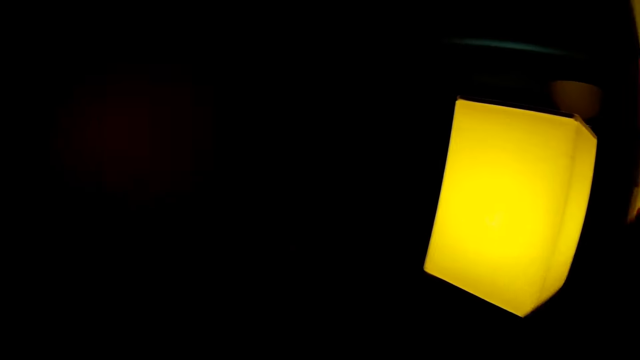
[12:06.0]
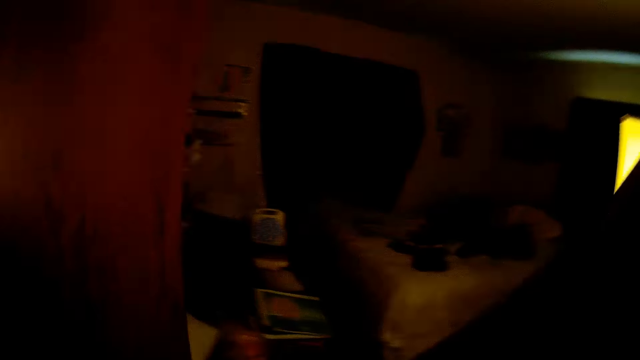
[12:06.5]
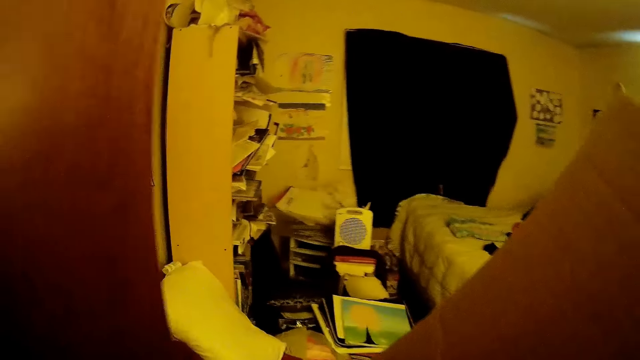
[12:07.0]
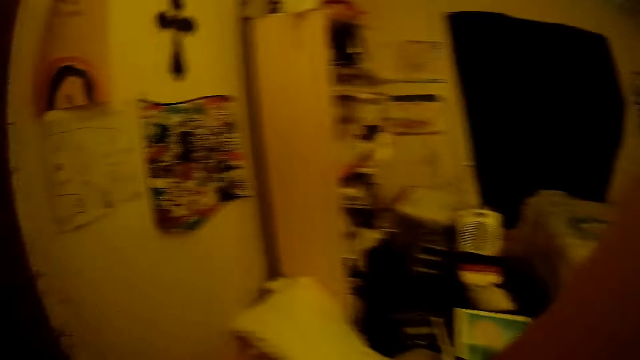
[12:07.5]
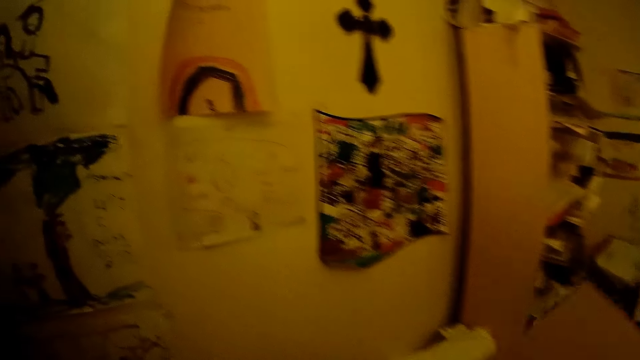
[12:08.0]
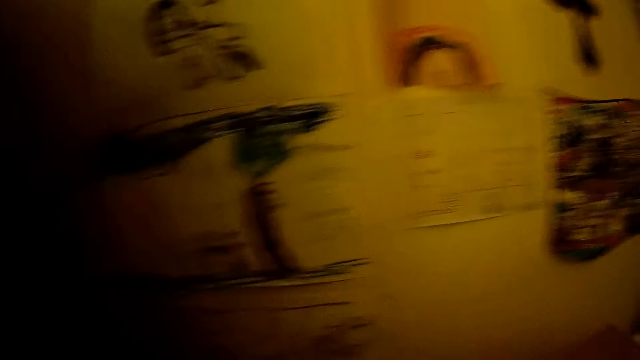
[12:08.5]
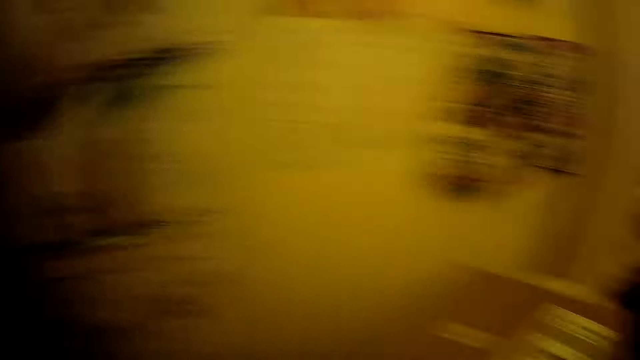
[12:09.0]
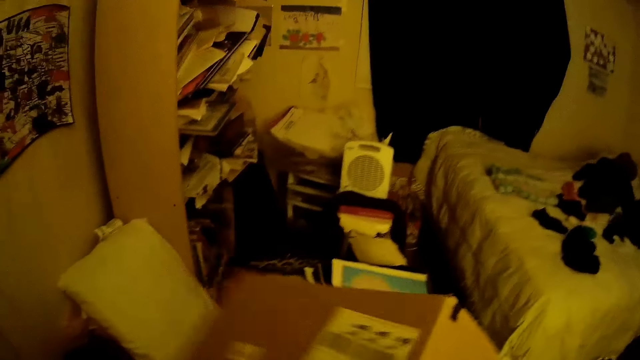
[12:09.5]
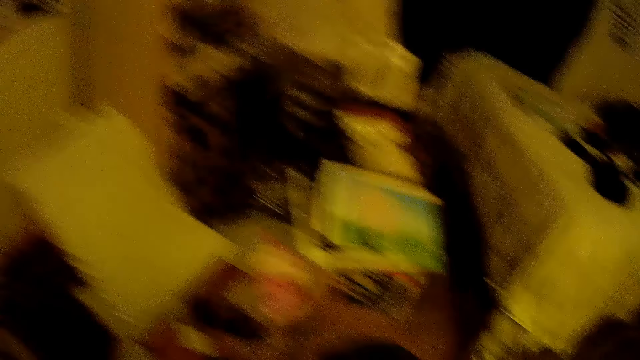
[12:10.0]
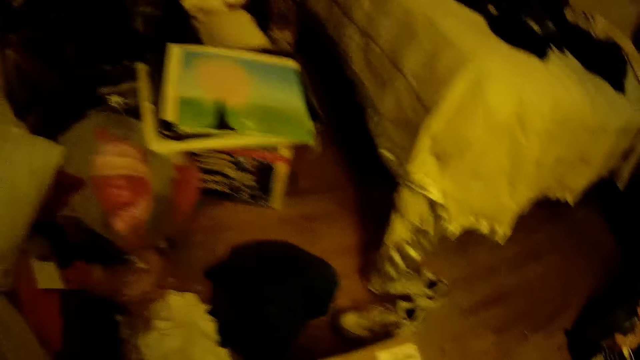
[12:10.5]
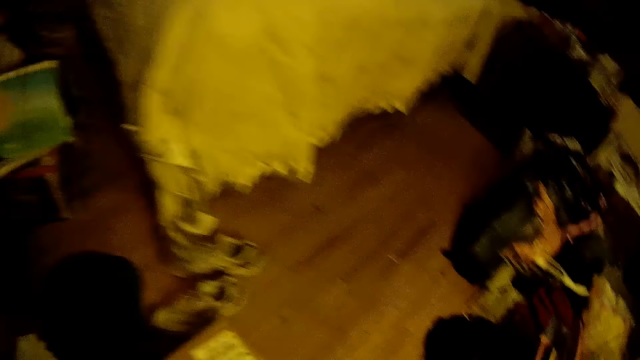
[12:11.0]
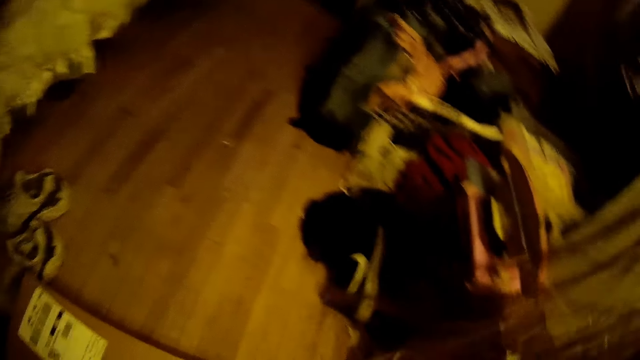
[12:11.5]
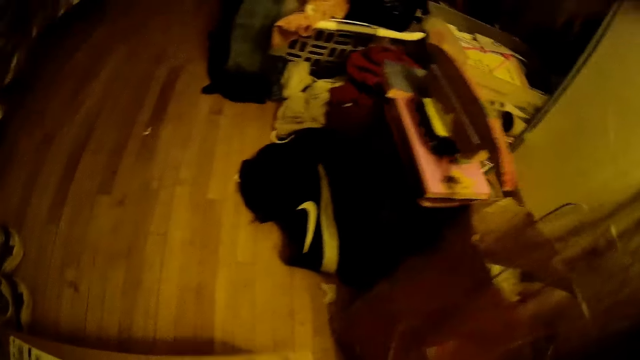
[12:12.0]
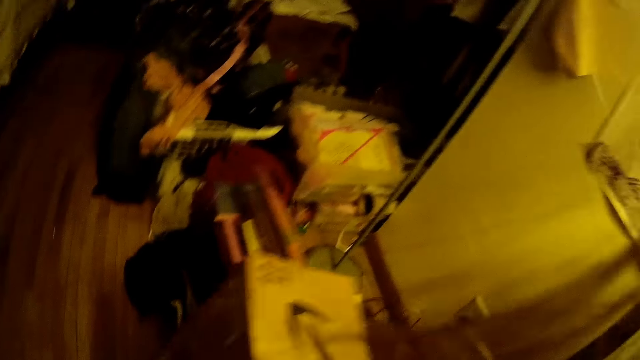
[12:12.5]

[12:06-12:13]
The camera wearer walks in a room. They drop a carton. They turn around. They lift the carton. They drop the package on the floor with both hands.

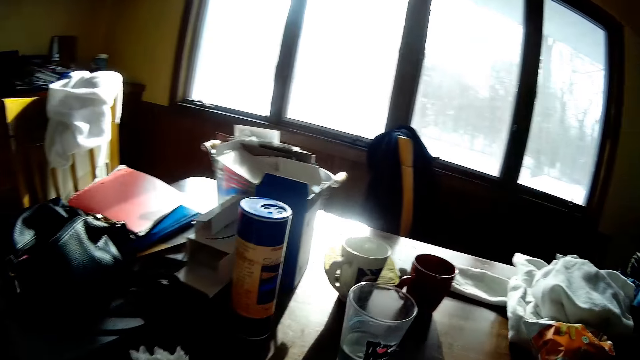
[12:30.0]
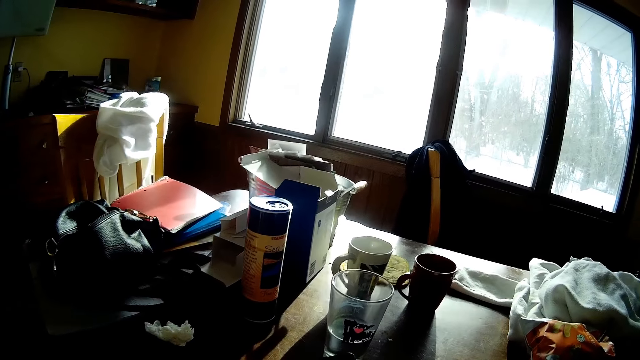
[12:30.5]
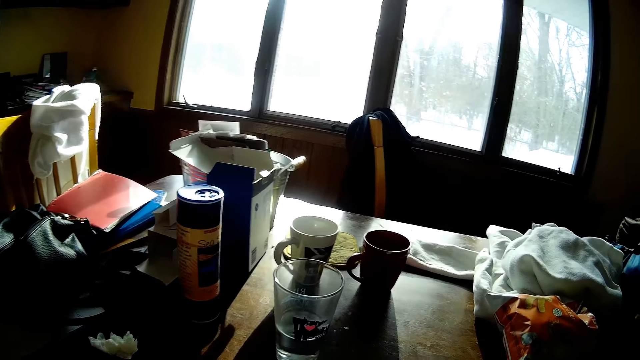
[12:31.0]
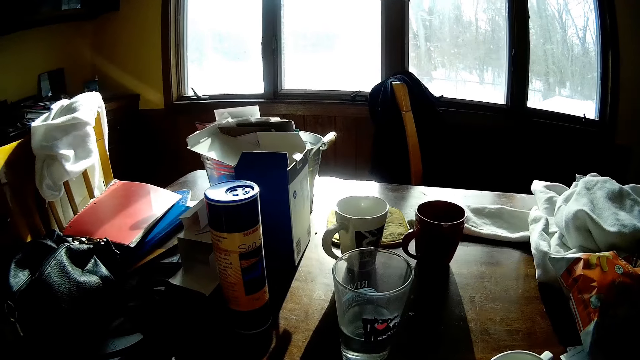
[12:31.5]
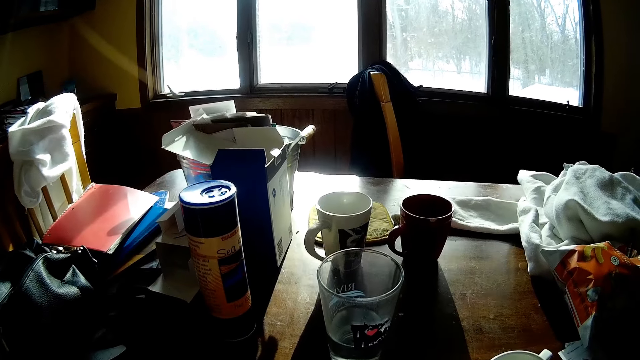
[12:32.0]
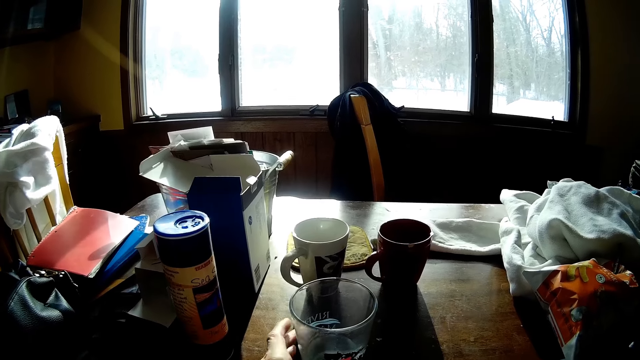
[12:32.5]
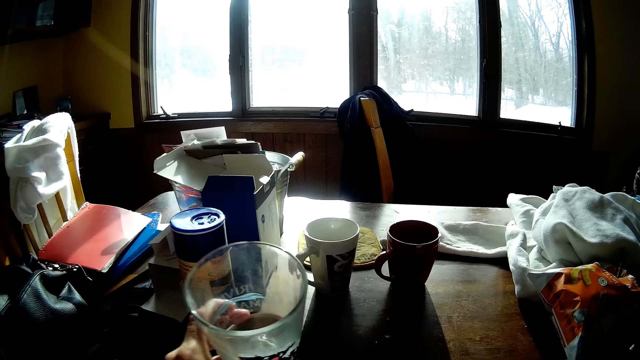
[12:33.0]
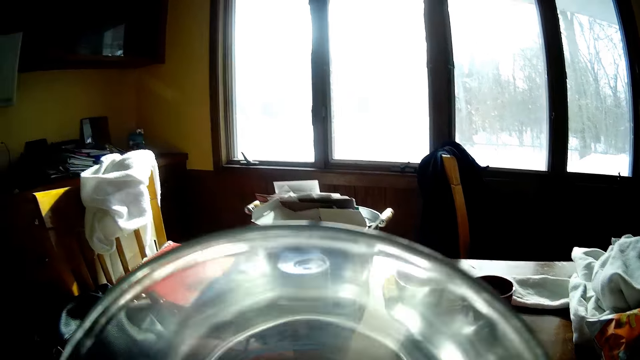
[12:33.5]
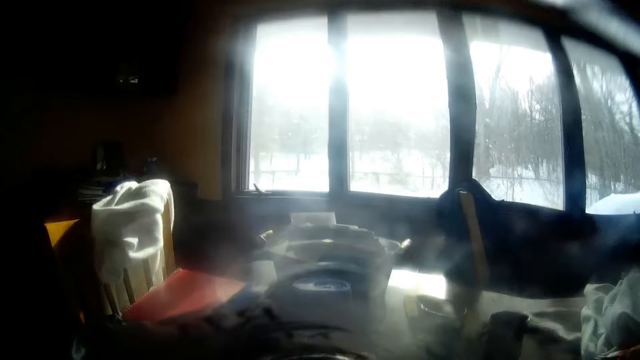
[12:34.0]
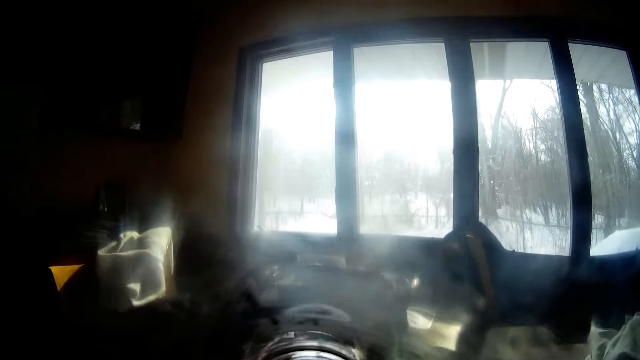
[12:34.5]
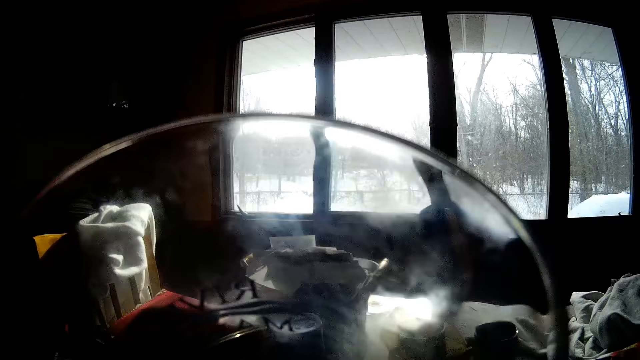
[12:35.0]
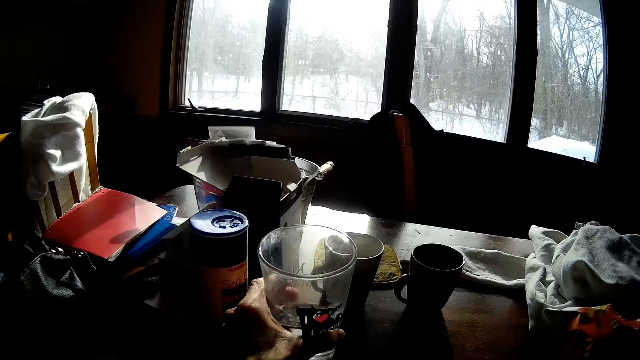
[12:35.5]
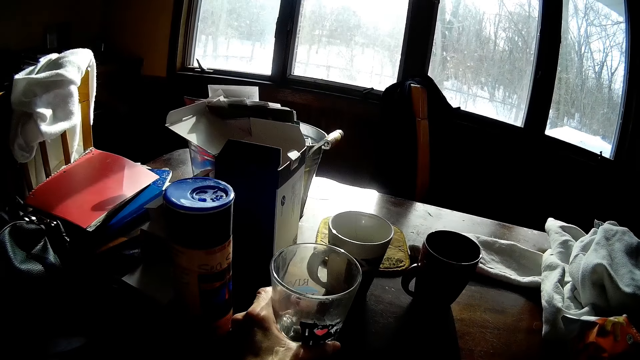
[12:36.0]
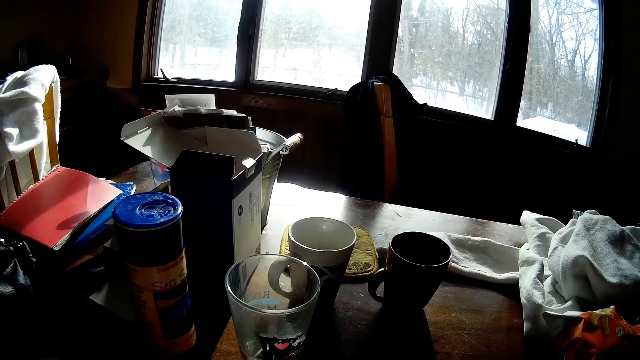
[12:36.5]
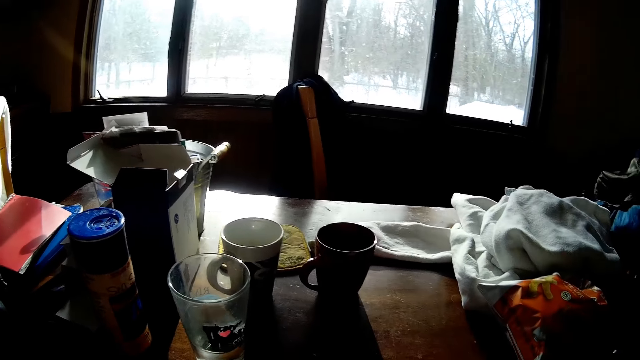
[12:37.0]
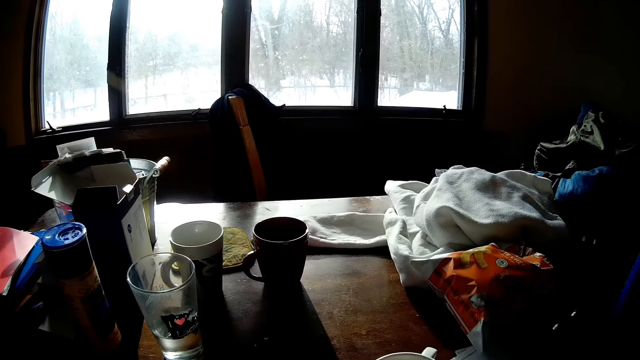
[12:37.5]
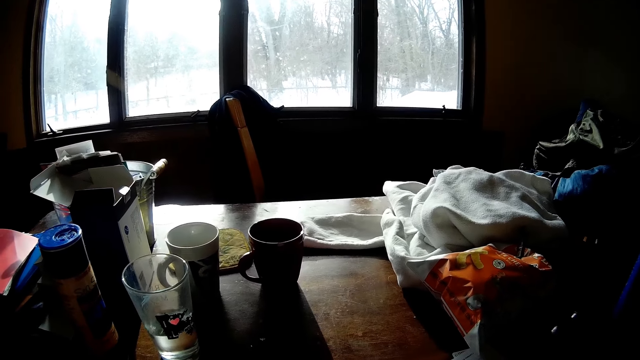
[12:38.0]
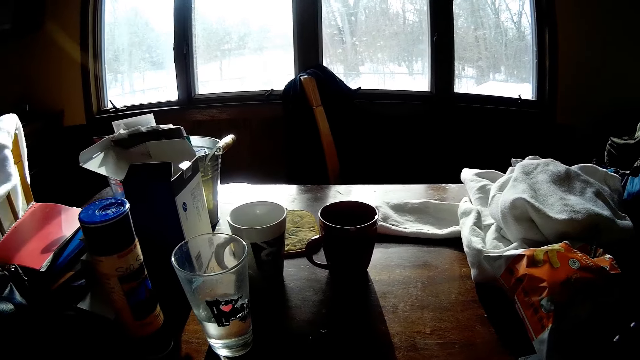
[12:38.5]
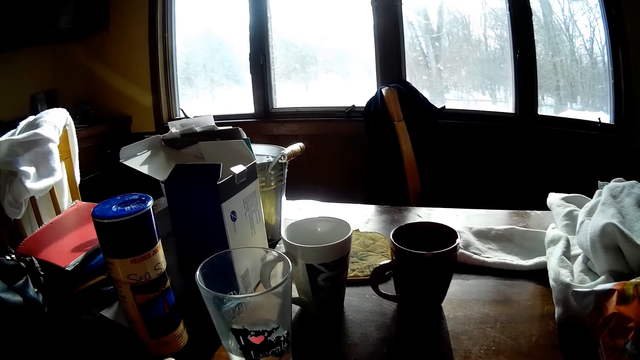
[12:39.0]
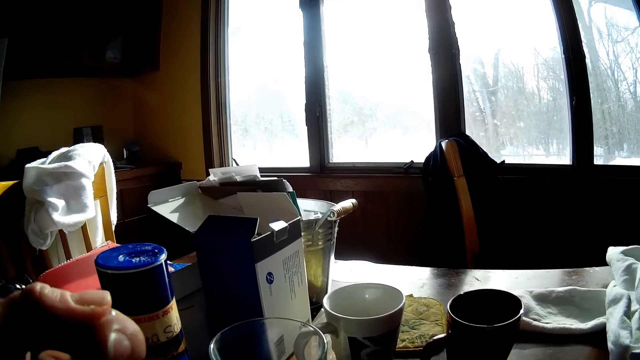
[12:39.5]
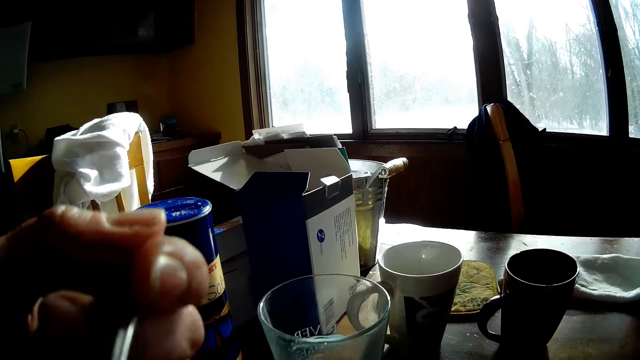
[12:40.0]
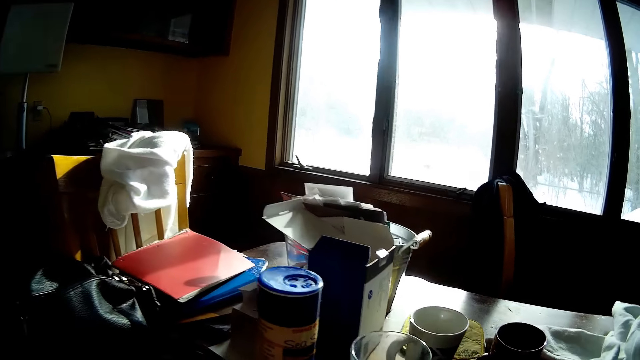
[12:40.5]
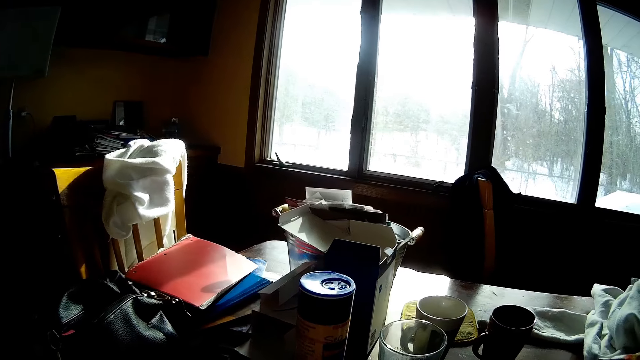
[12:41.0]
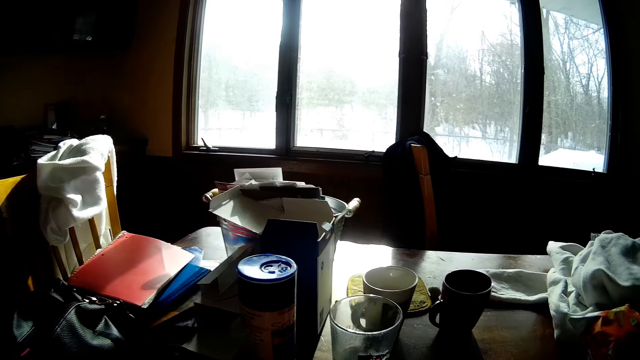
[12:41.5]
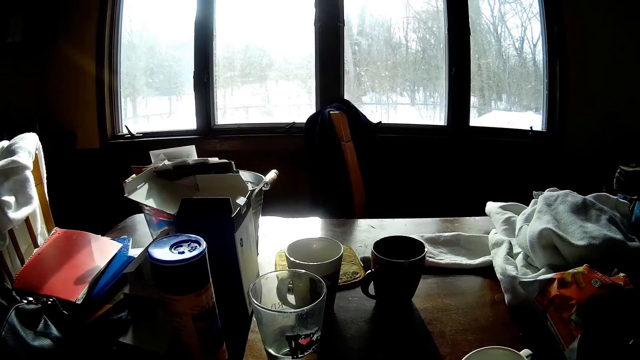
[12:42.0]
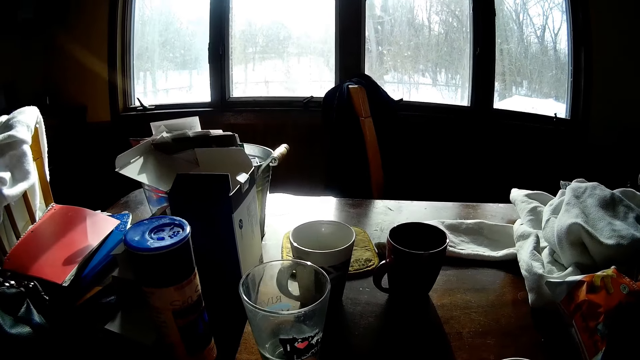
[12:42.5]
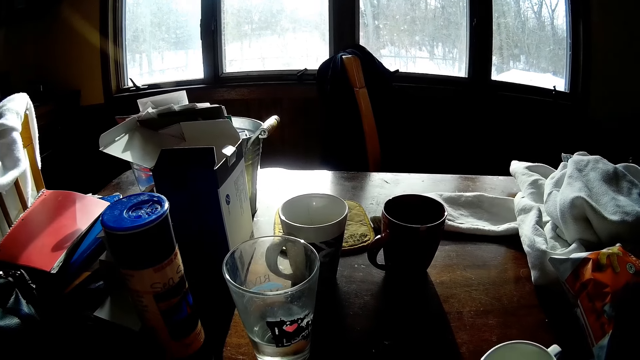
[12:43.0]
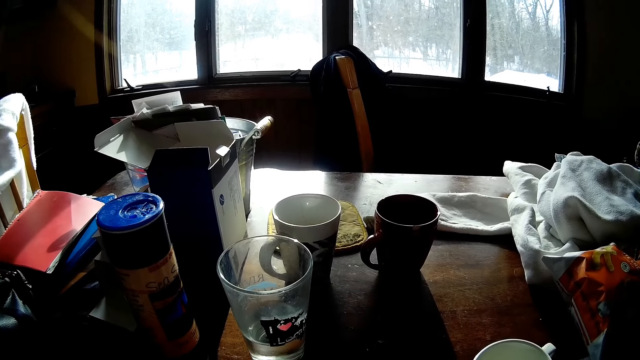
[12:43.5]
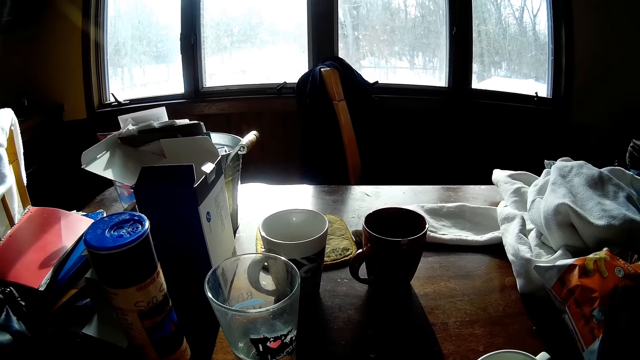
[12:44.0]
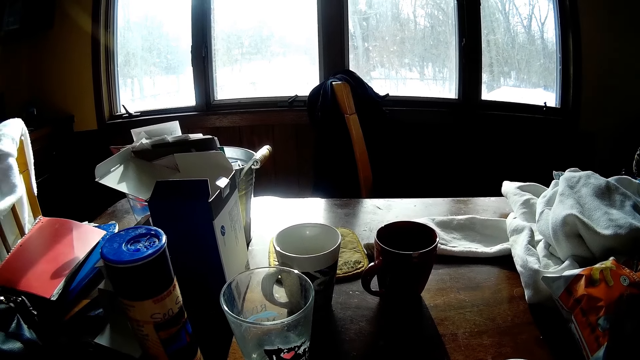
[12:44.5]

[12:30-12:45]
The camera wearer sits next to a table. He picks up the cup of water from the table with his left hand. He drinks water with the cup in his left hand. He drops the cup on the table with his left hand. He looks around the house. He eats with the spoon in his left hand. He looks around.
